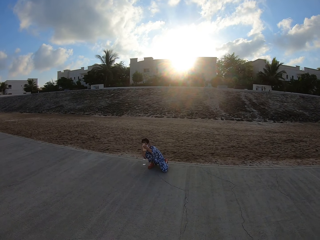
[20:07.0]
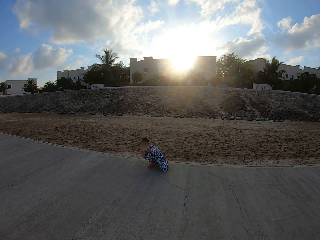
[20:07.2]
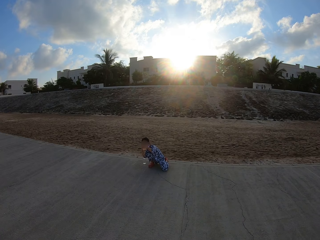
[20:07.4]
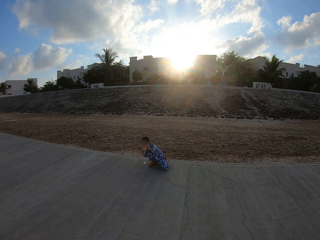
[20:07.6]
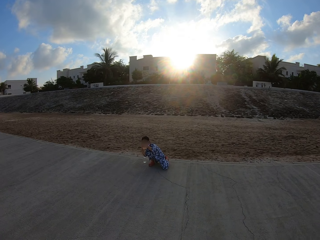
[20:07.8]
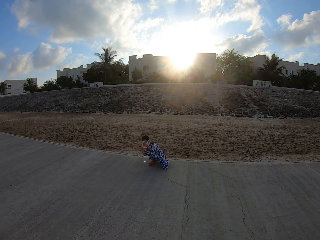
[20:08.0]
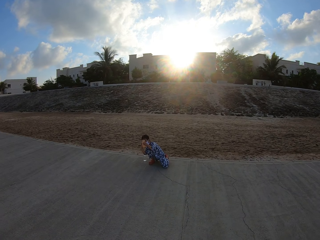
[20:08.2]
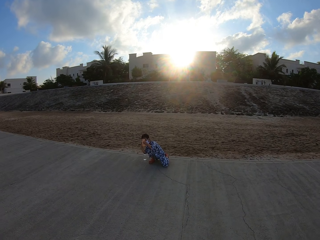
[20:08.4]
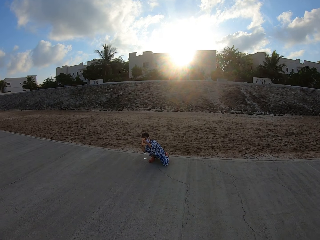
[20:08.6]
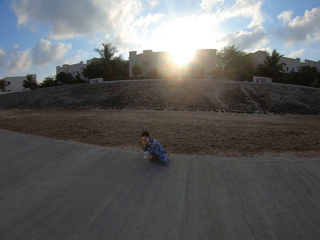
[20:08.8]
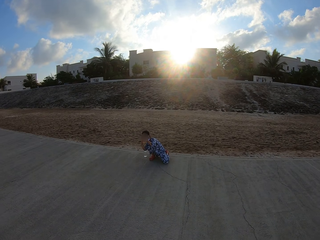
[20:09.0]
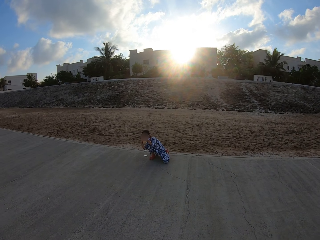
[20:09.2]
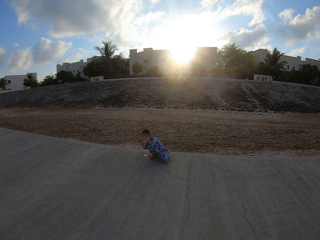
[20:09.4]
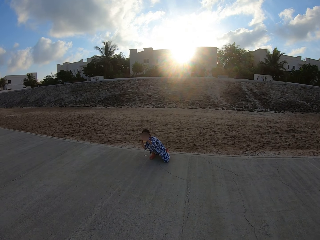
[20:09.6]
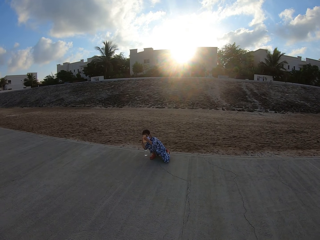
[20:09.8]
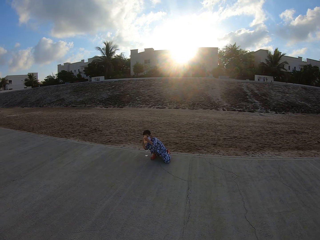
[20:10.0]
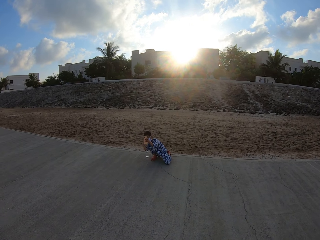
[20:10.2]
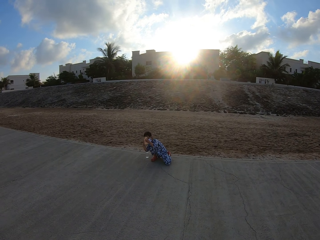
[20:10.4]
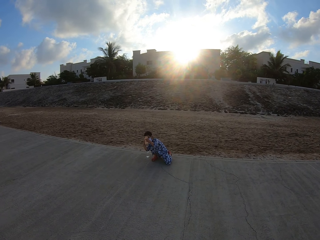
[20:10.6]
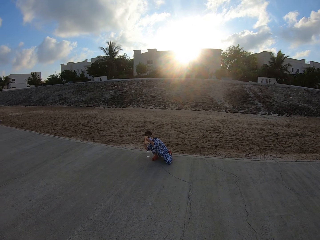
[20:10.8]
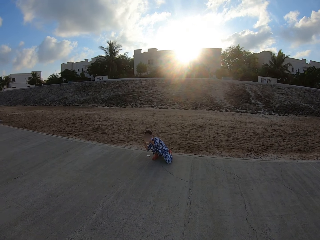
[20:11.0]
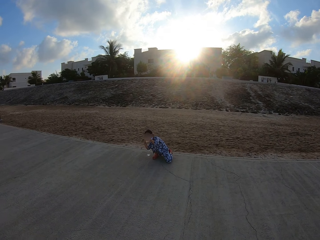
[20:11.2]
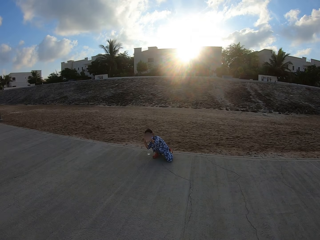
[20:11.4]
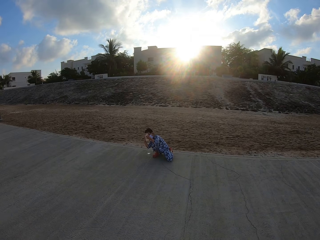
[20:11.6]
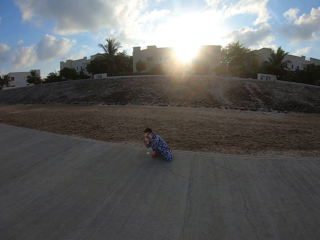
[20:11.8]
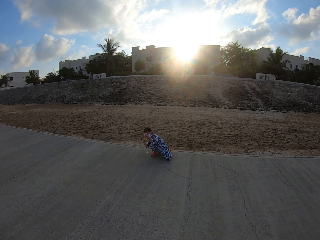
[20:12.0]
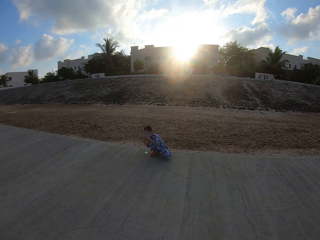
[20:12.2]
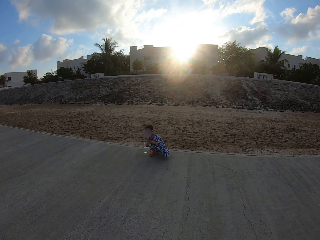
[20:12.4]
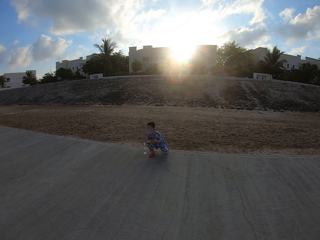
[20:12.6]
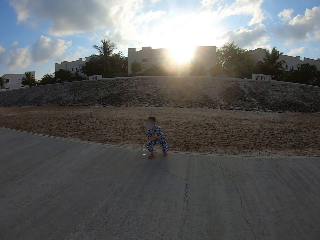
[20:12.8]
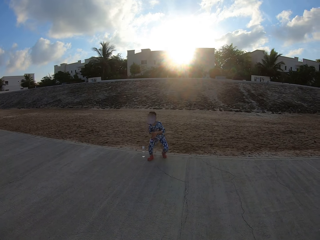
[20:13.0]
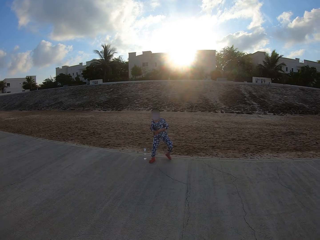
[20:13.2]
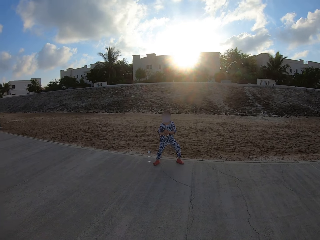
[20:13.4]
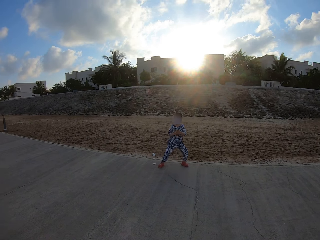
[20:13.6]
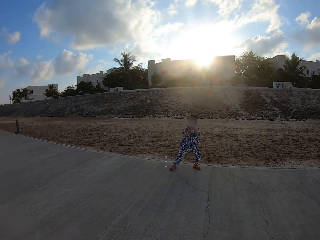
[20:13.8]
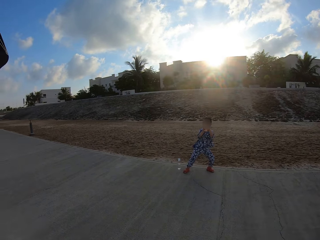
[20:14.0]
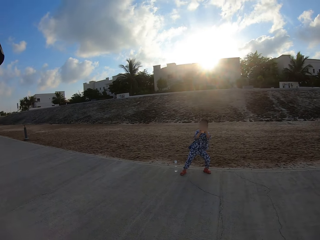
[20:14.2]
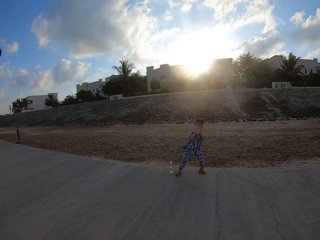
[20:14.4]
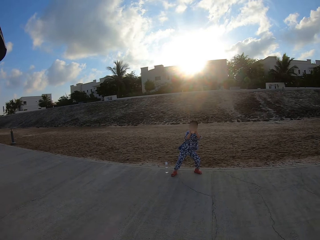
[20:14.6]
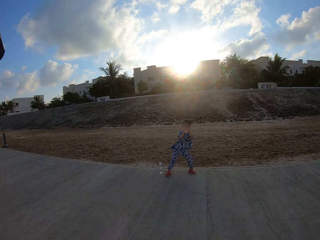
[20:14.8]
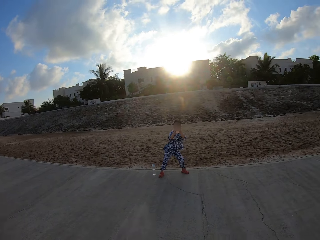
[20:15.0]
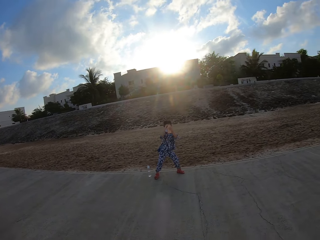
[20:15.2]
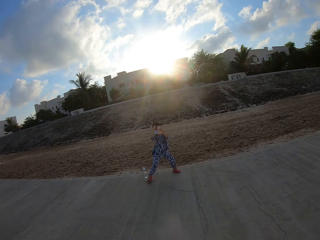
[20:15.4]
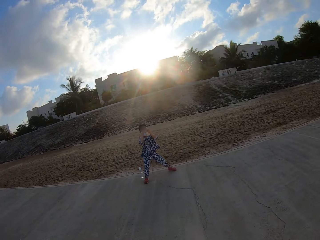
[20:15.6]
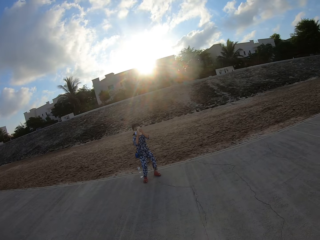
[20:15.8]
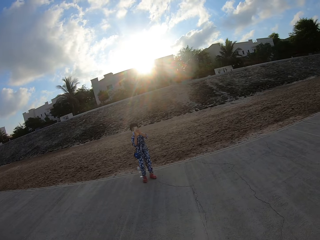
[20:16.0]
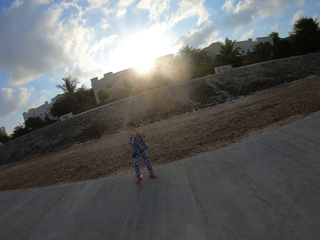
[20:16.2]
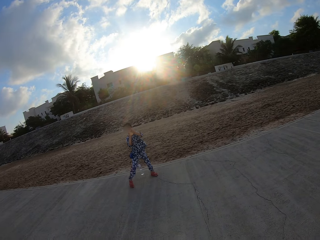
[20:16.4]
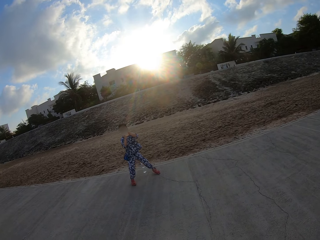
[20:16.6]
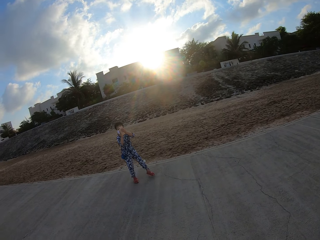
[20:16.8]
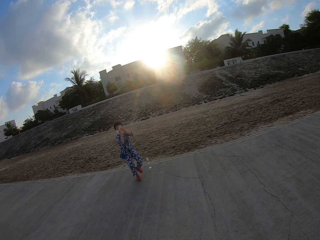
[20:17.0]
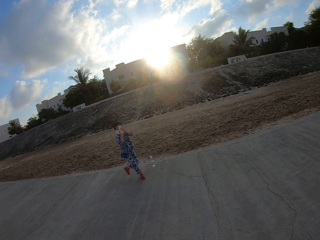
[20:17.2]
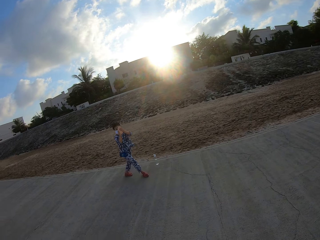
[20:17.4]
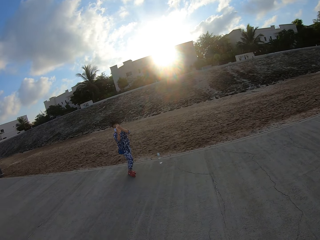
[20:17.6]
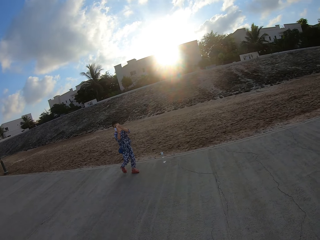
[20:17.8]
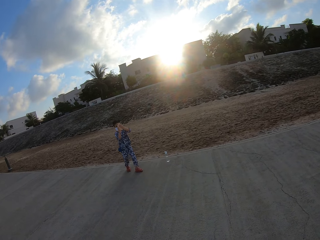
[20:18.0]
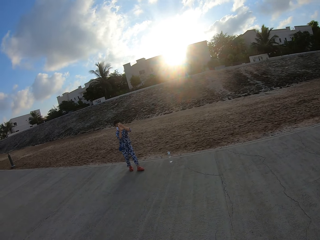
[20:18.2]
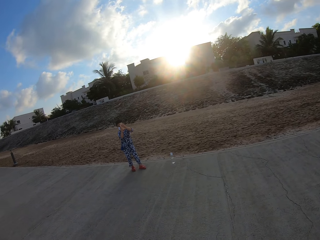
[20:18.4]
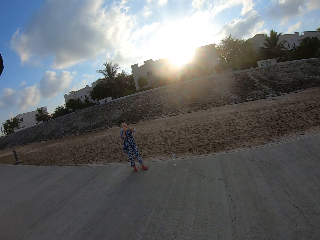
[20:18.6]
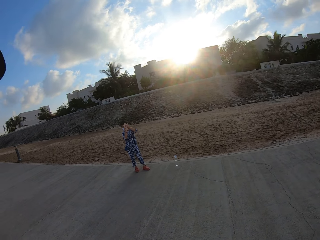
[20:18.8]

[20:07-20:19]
The girl takes a photo, stands up and takes a photo.

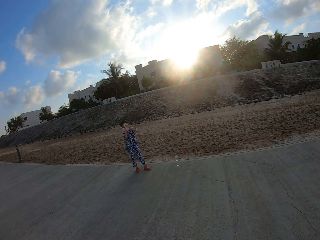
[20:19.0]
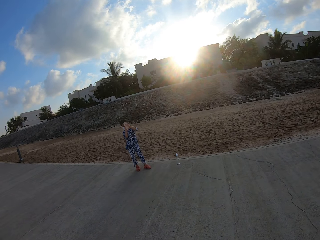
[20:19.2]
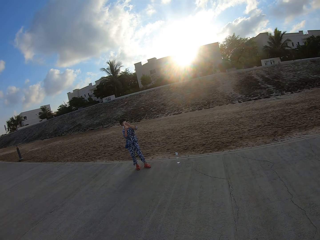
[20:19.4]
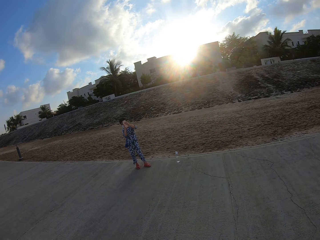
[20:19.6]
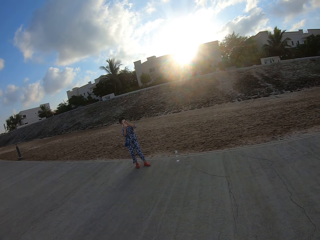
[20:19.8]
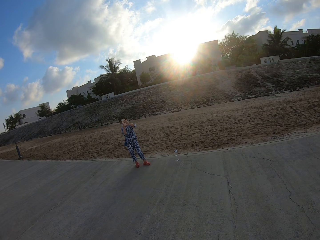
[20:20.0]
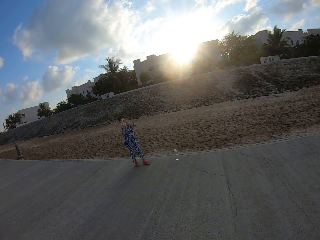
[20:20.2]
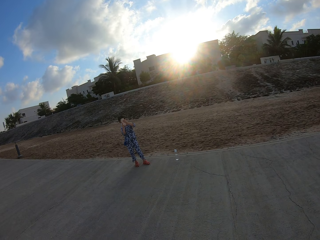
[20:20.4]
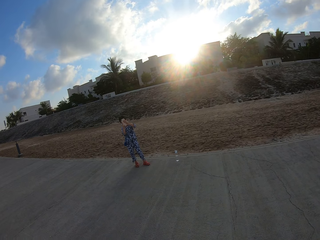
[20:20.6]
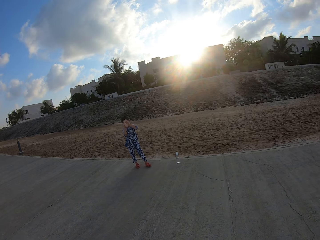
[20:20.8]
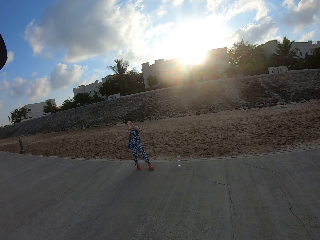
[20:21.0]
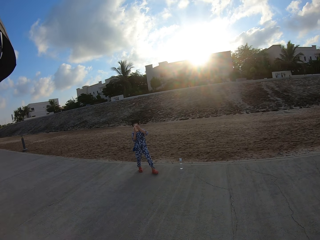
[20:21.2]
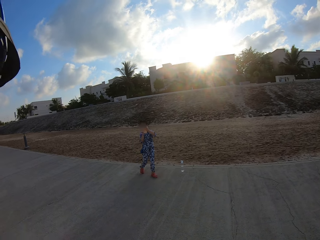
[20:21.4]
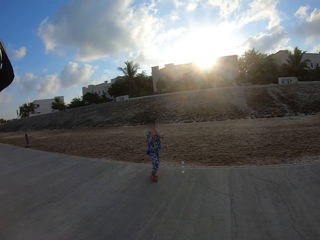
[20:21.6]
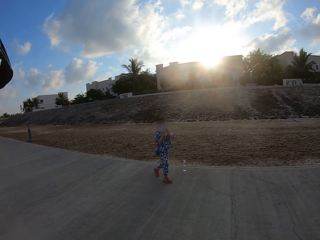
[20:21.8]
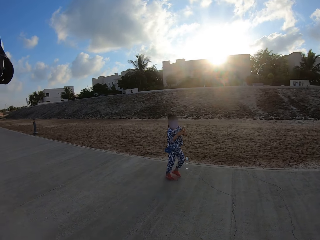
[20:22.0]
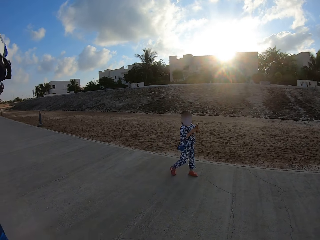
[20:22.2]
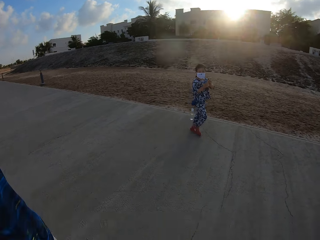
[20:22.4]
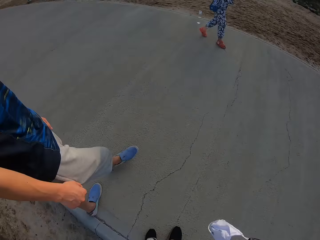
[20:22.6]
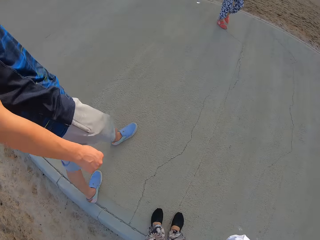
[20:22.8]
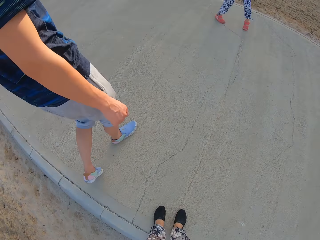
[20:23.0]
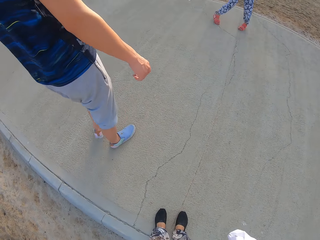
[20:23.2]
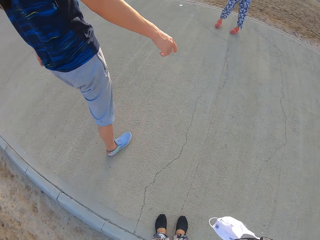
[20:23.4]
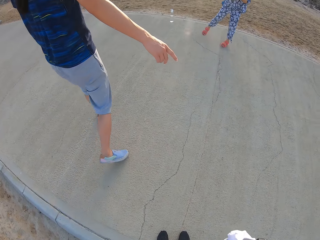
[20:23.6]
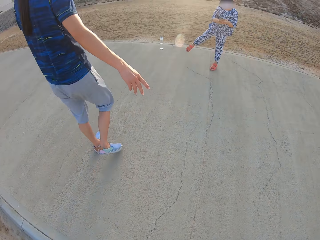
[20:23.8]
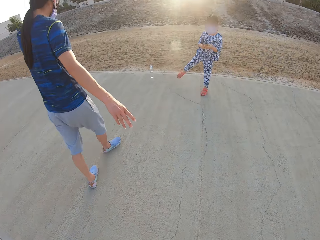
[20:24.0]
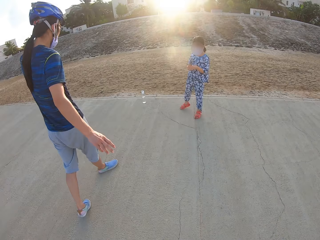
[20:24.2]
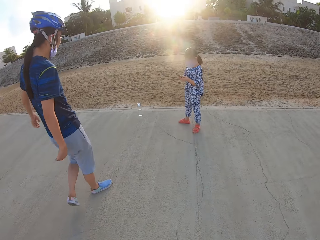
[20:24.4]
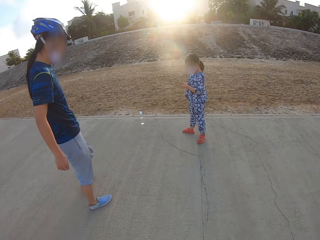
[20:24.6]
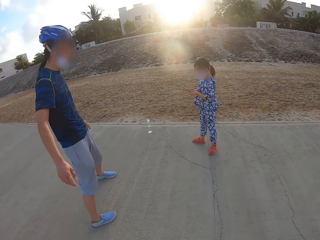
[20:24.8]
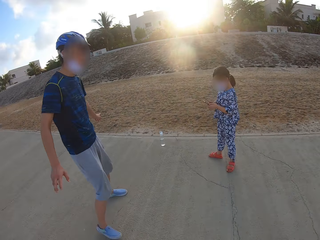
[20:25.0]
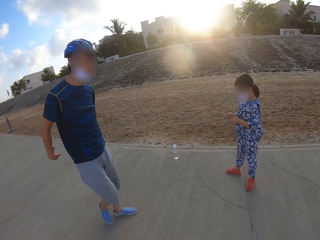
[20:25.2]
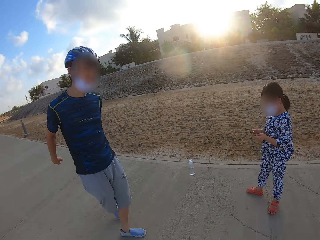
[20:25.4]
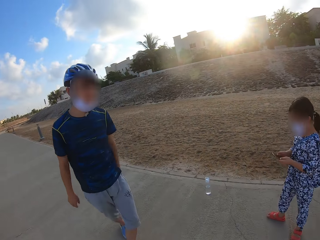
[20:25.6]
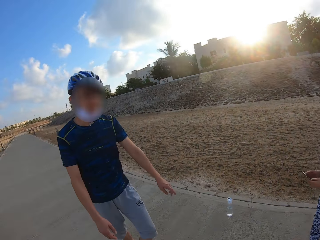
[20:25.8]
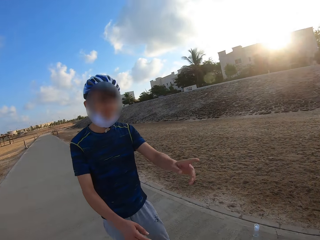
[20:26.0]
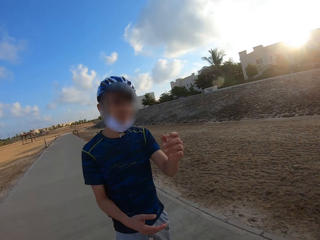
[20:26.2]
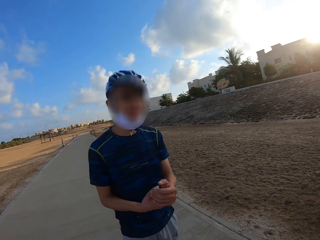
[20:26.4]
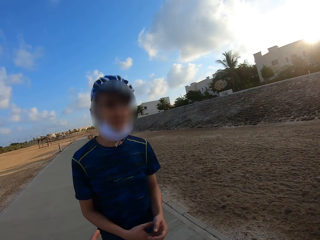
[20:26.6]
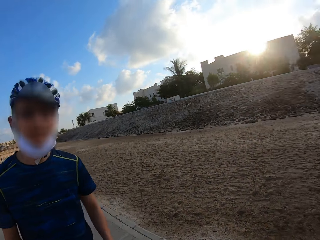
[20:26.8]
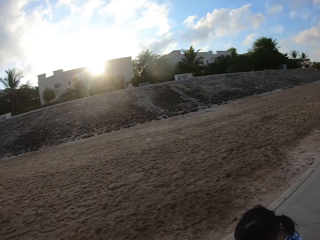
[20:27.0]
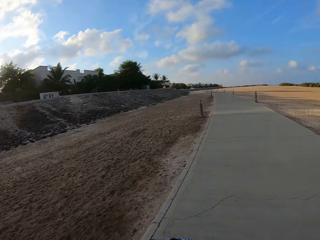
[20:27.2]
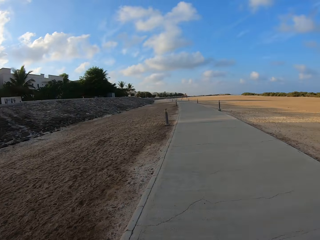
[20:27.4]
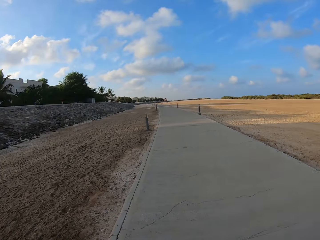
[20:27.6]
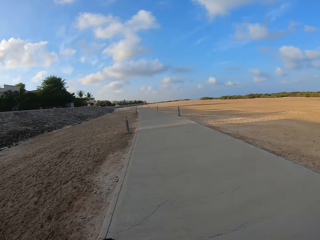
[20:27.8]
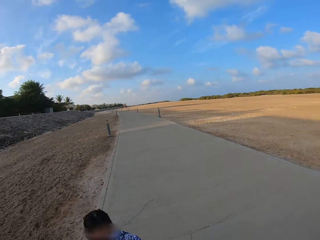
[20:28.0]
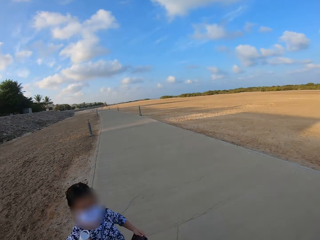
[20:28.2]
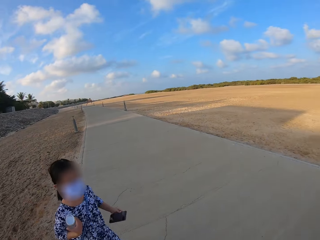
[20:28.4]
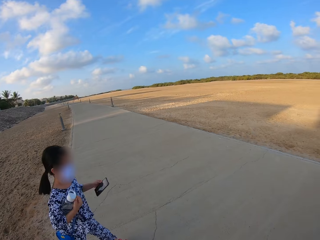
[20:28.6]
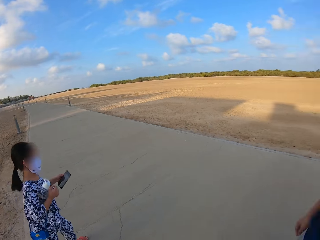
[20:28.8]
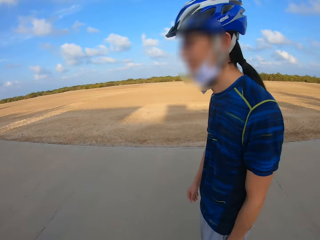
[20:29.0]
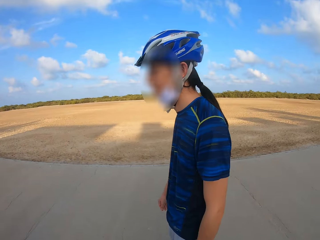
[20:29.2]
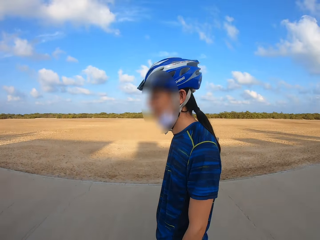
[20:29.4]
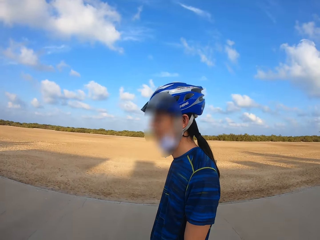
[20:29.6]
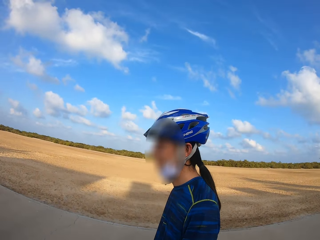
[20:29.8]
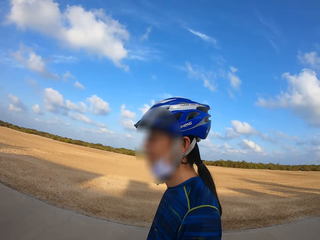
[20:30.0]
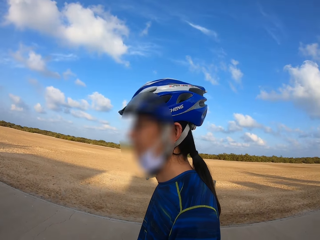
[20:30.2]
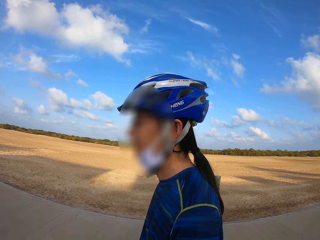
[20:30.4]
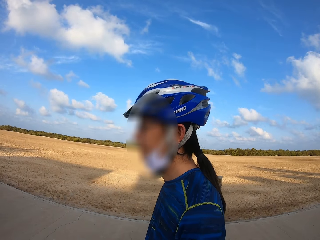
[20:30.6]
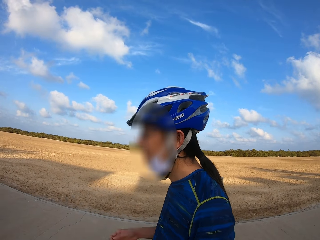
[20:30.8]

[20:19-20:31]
A girl walks on the sidewalk. The camera wearer and a person walk on the sidewalk. The girl stares at the phone. The camera wearer looks around. The girl picks up a water bottle.
